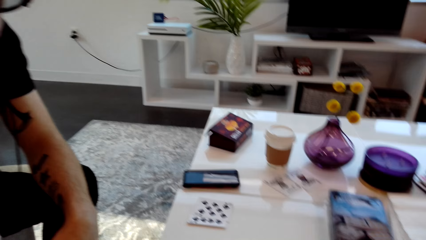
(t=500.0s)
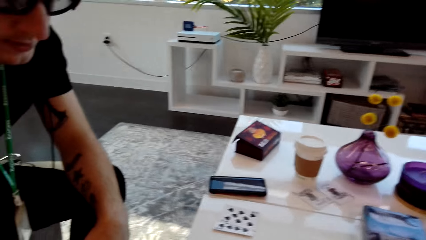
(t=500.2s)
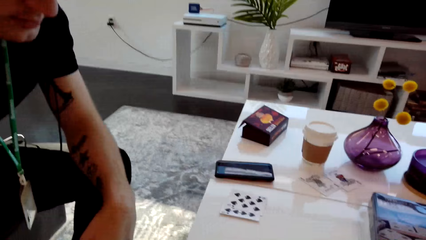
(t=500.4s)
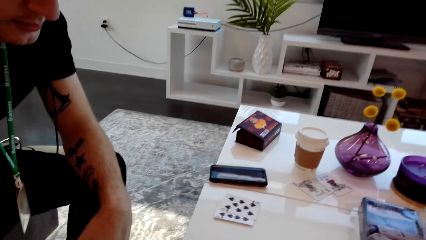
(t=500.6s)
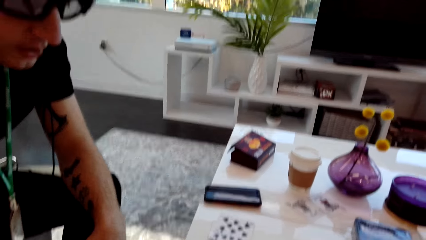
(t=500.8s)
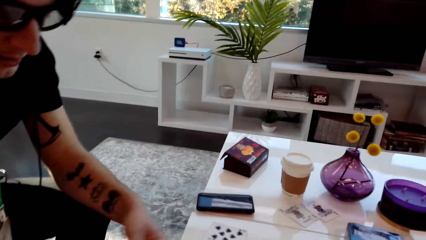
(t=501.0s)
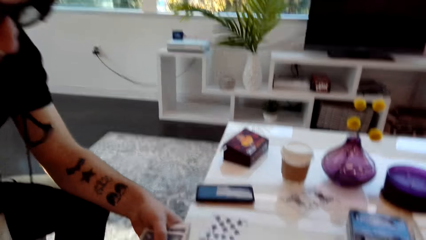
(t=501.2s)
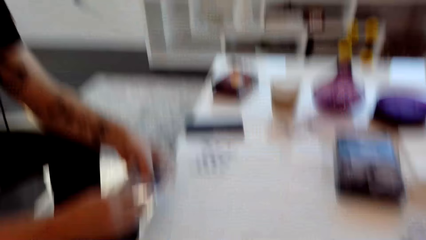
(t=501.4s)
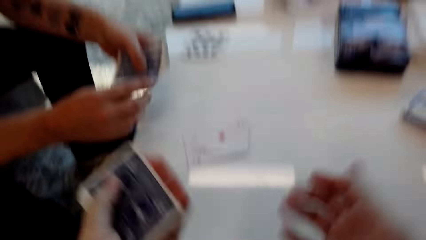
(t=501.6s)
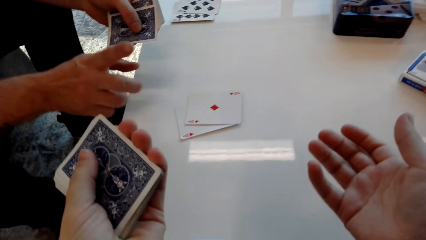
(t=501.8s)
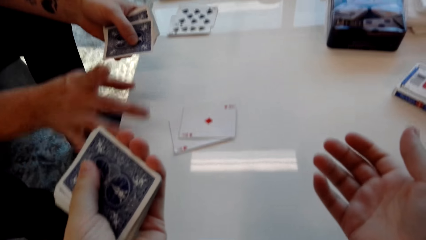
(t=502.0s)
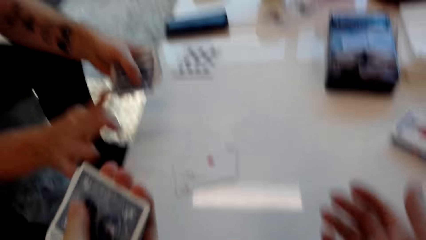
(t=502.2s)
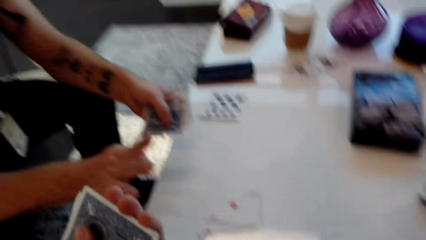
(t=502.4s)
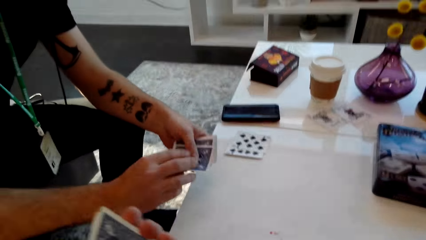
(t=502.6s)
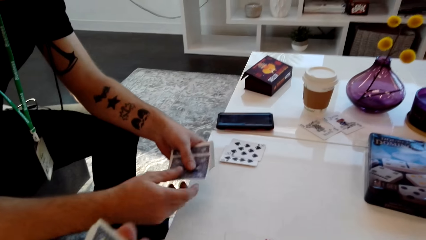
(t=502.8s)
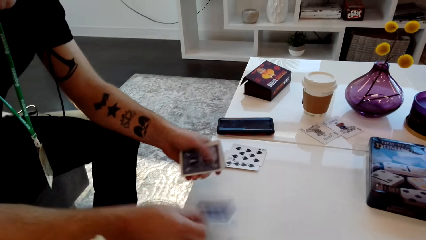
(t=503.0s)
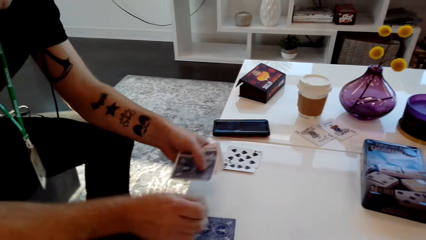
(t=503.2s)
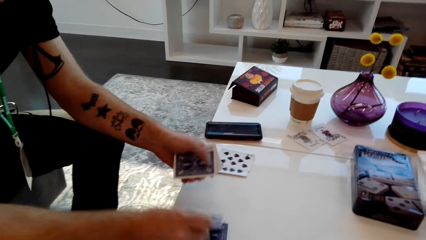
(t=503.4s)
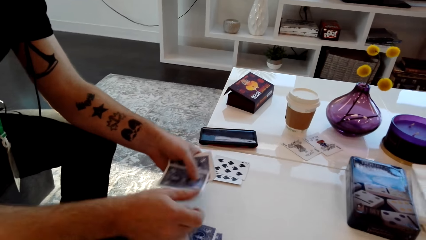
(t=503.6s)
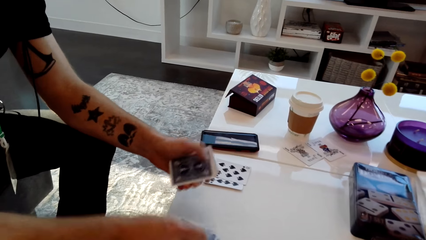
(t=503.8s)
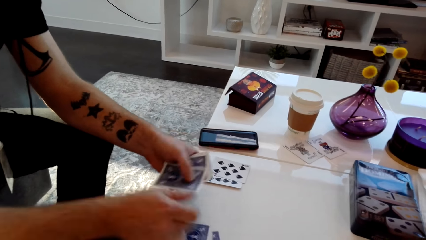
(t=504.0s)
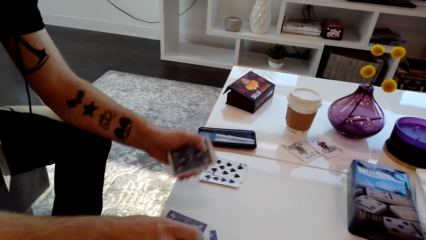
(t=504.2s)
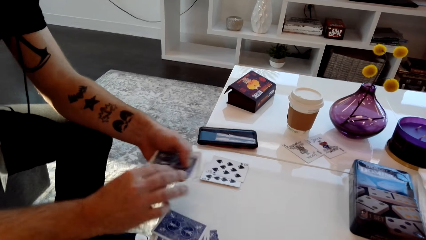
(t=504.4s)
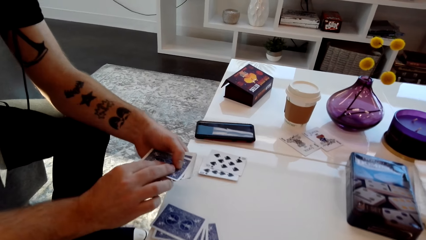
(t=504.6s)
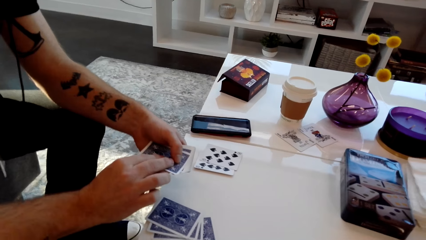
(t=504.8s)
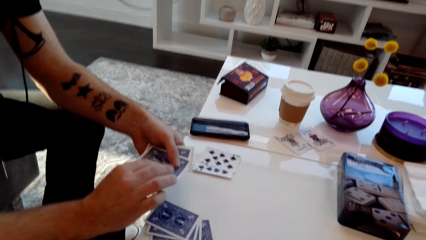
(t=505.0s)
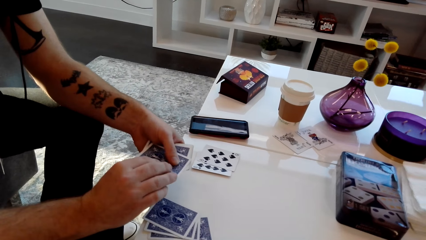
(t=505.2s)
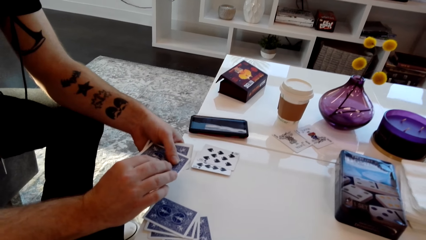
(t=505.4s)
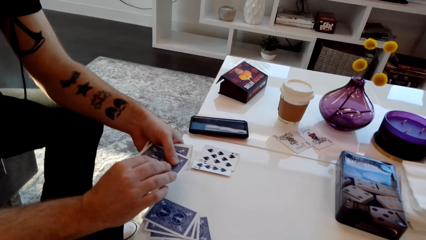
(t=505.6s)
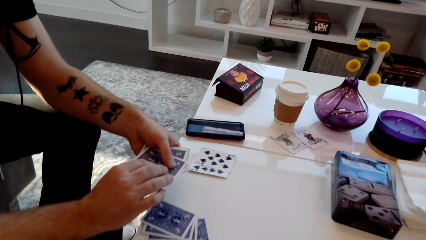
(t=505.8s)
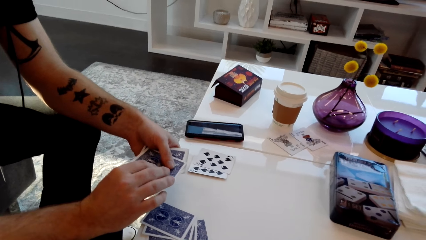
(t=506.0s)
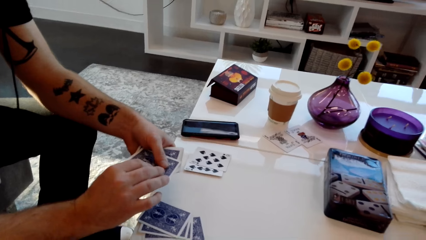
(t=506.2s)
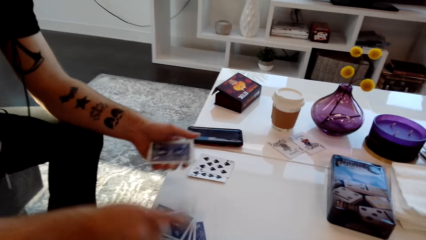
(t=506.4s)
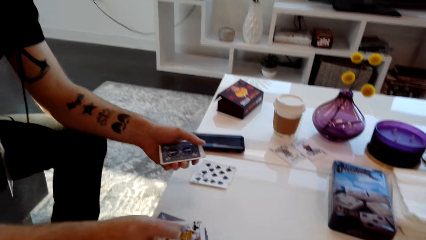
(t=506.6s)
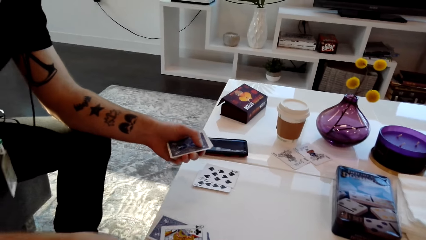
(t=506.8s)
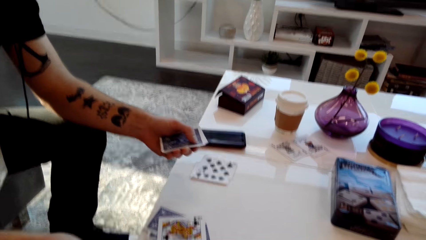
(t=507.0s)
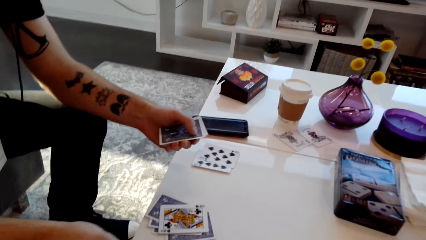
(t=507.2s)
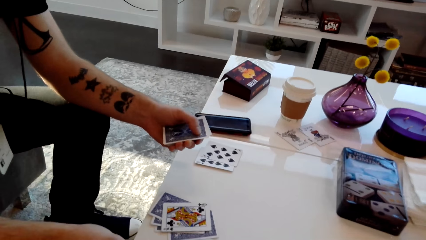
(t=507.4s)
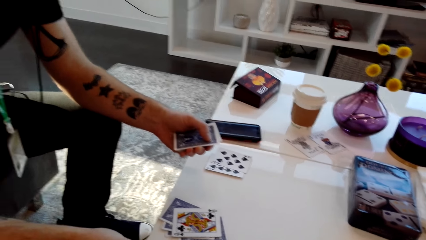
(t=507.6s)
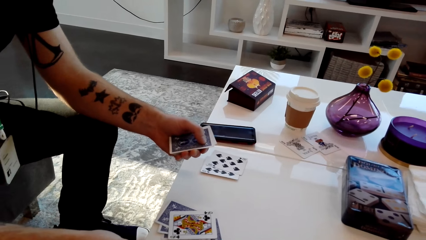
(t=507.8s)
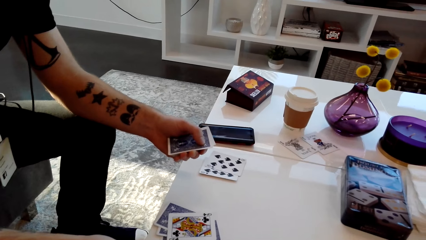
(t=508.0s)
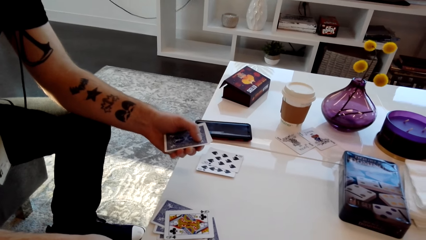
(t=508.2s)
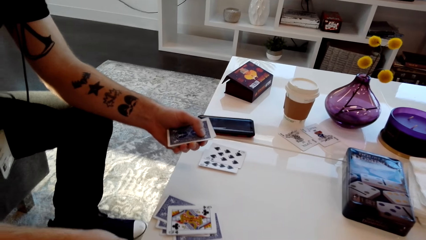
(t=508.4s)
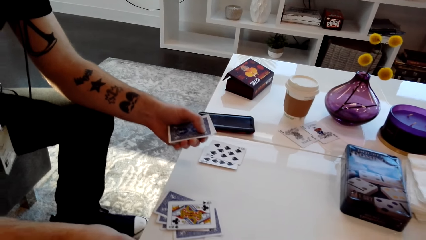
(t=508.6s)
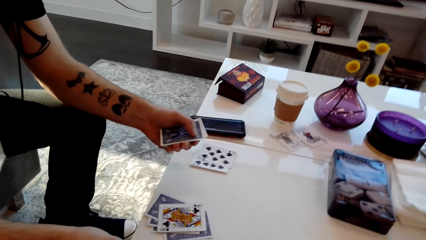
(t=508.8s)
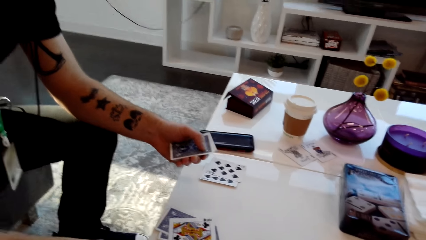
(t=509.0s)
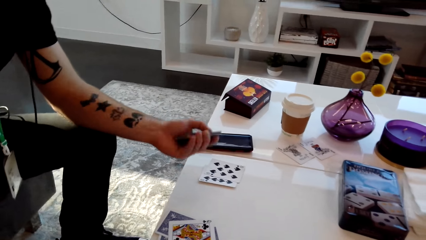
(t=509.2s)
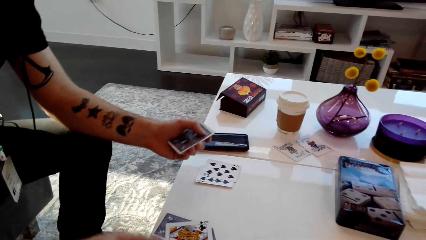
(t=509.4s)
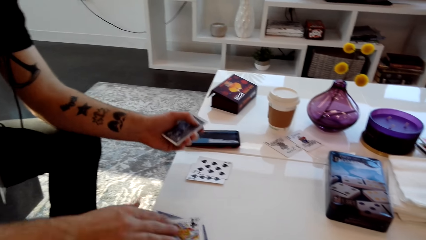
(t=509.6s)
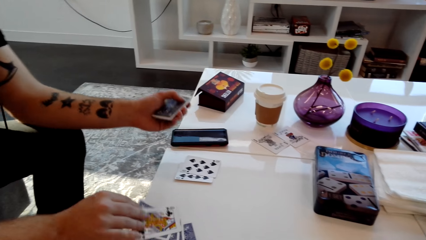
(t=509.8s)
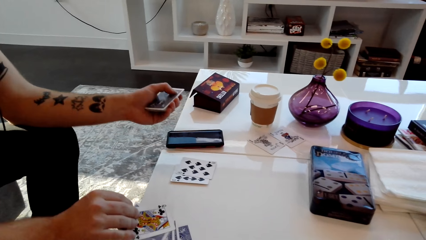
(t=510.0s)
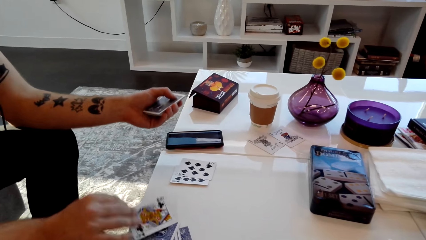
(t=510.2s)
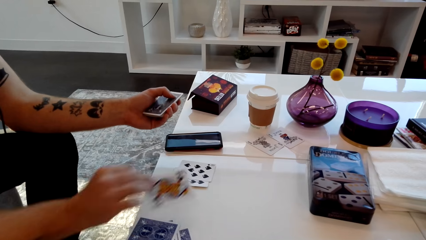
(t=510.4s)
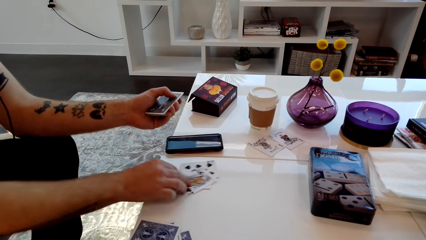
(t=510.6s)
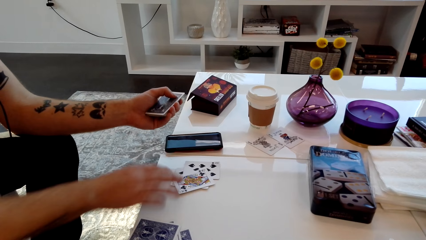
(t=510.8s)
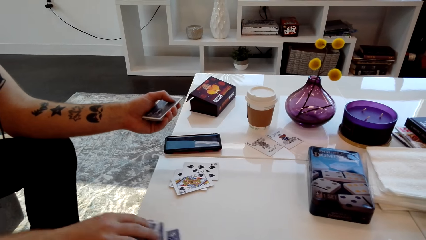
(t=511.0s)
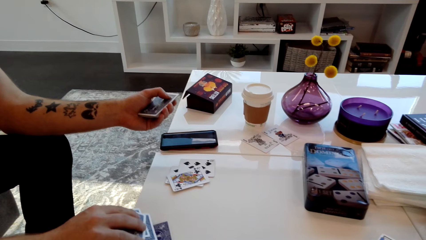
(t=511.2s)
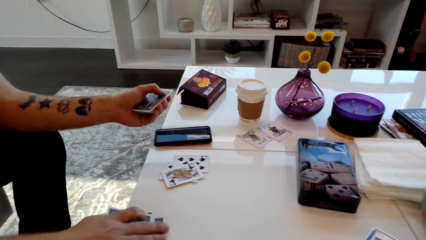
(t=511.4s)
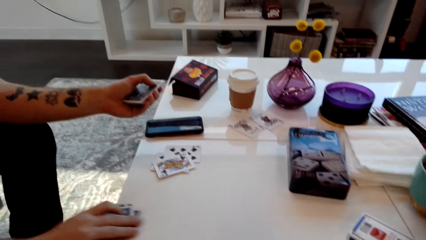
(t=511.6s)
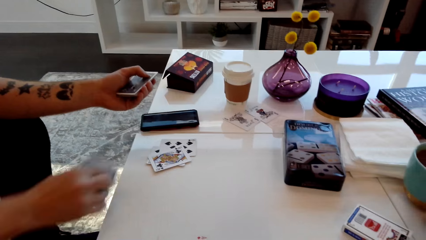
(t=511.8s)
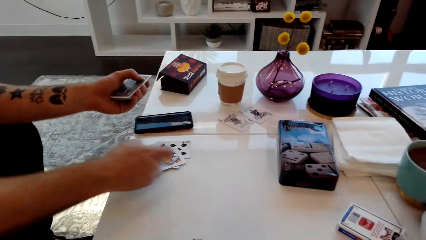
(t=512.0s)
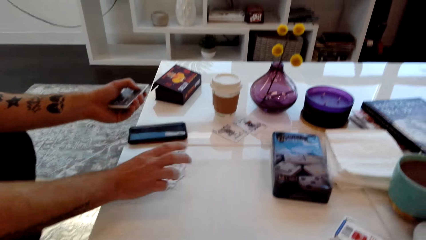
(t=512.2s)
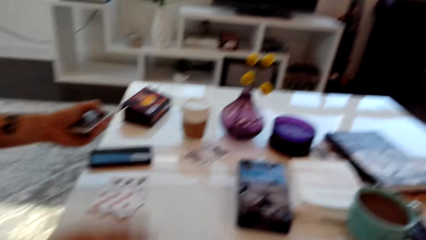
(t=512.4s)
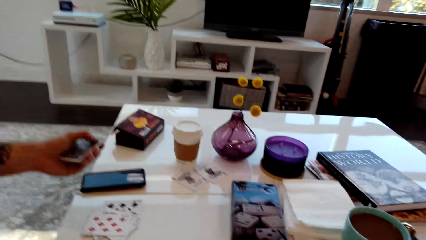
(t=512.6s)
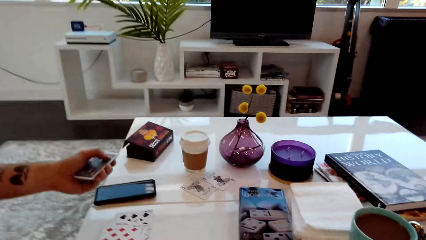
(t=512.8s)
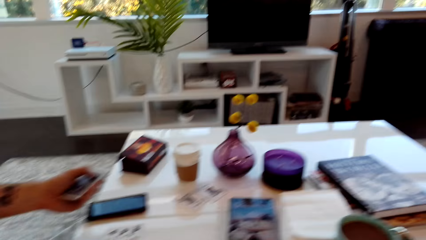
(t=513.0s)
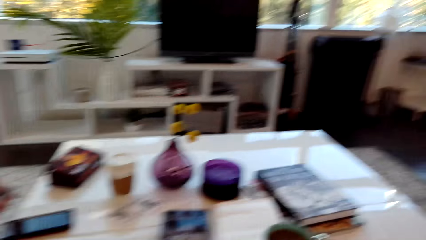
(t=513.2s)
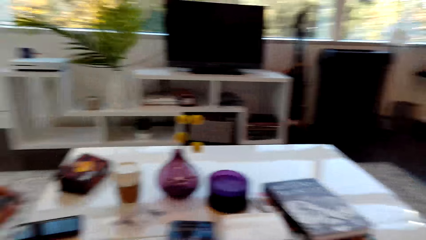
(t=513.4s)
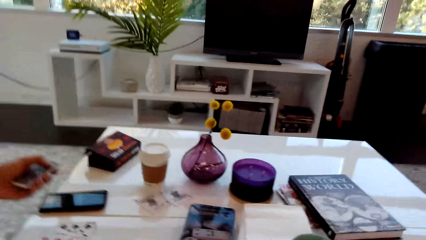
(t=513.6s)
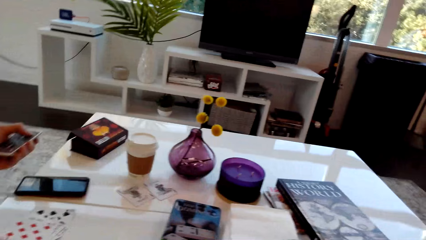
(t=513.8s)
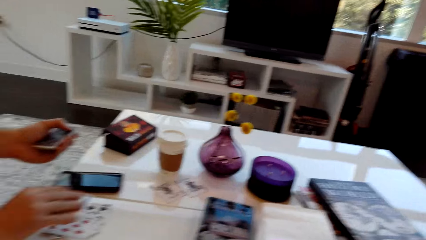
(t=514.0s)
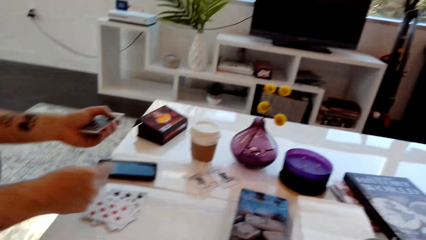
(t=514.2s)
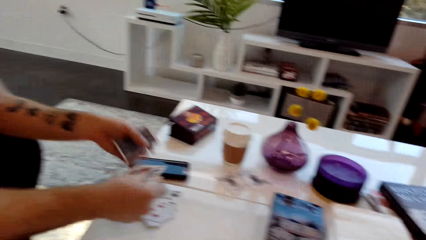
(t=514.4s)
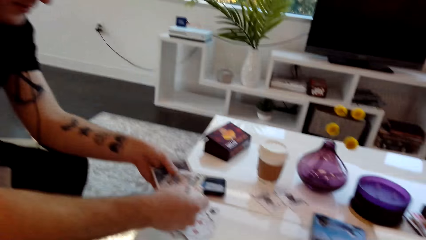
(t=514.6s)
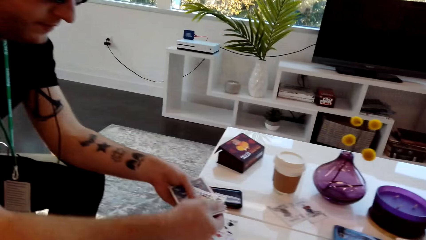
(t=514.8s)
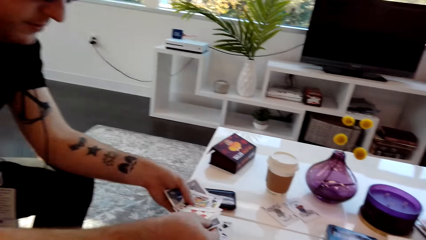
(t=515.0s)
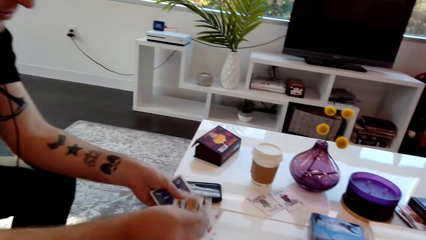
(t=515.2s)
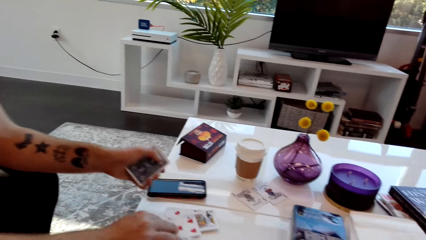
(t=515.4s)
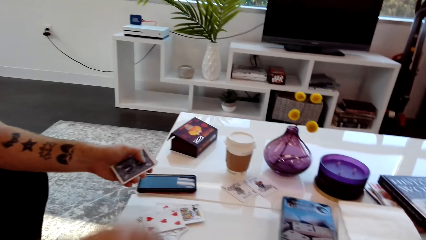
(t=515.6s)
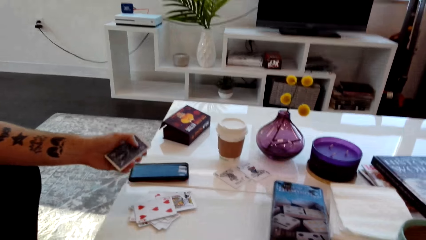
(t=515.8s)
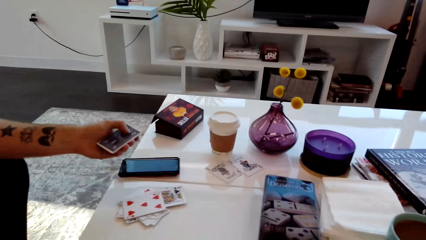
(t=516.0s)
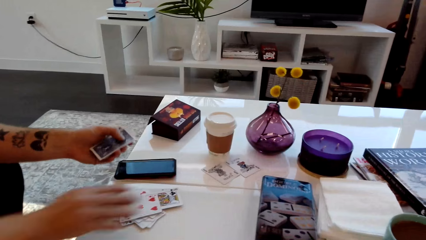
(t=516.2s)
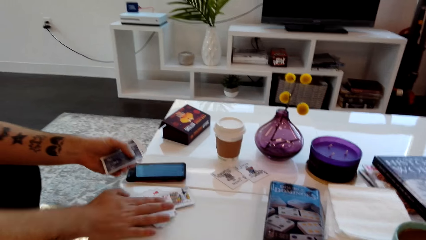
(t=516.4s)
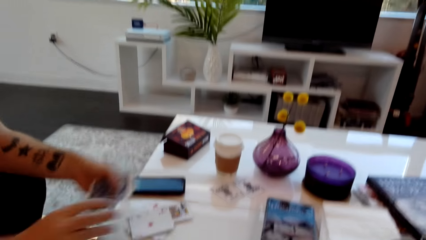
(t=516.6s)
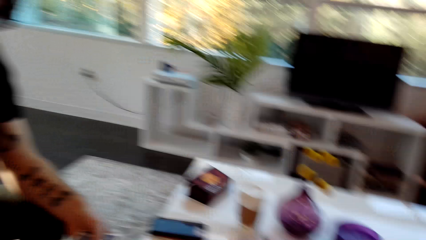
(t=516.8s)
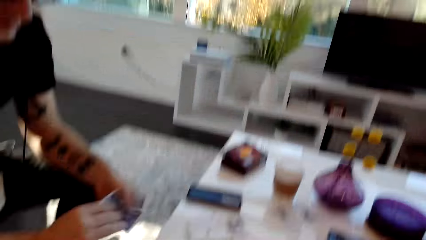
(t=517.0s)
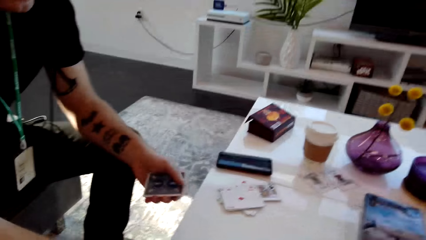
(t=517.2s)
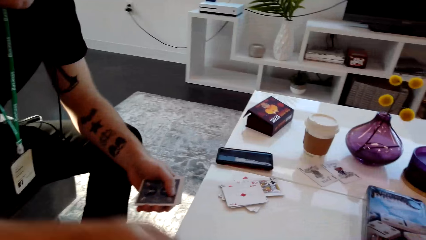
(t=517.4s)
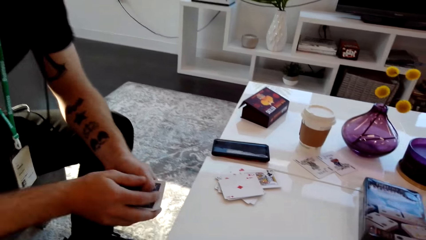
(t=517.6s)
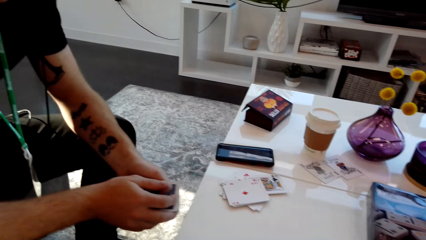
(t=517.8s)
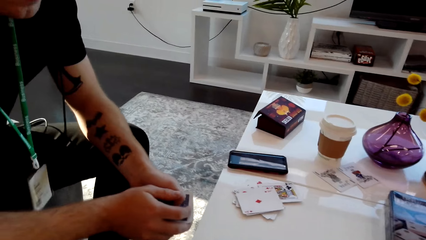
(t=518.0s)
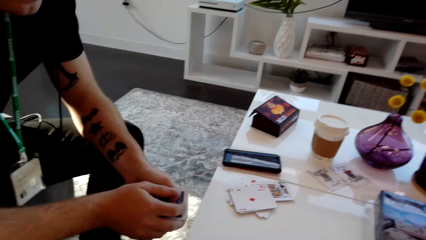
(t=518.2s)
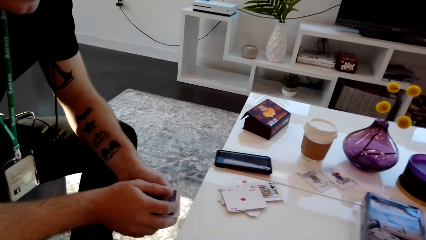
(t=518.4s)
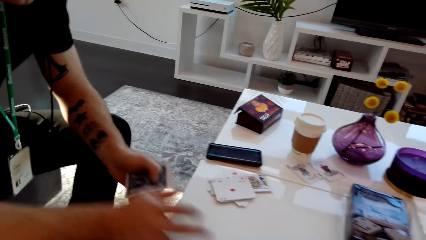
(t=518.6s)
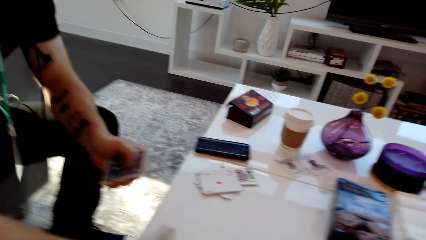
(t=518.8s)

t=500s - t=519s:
A man moves an arm. The camera wearer spreads her hands. The man arranges the cards on the table. The camera wearer gestures at the man. The man drops the cards. The camera wearer arranges the cards on the table. The man speaks, picks the card from the table, and places the card on the table. The man picks the card from the table and places the card on the table. The camera wearer speaks. The man places the cards on the table and speaks. The man touches the cards on the table and speaks.
